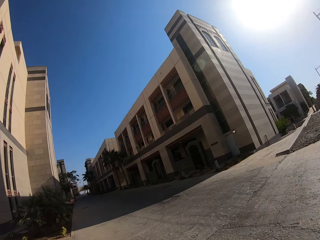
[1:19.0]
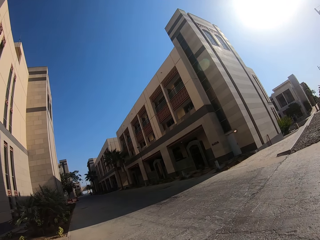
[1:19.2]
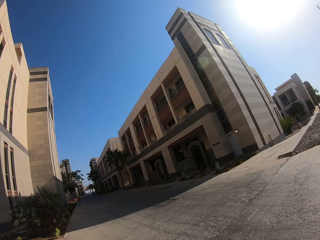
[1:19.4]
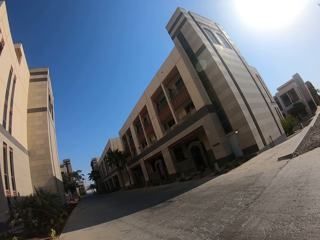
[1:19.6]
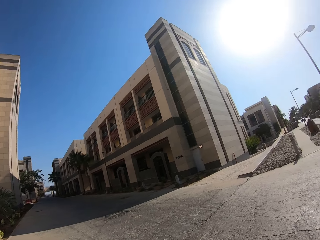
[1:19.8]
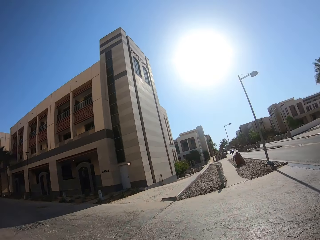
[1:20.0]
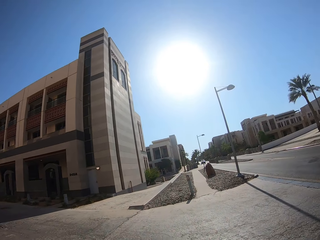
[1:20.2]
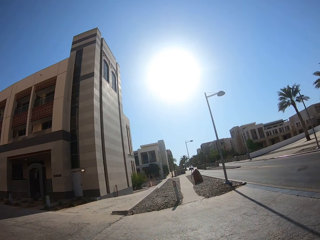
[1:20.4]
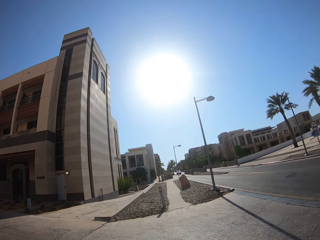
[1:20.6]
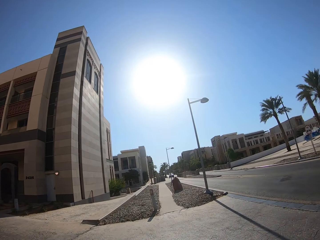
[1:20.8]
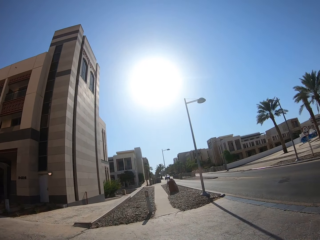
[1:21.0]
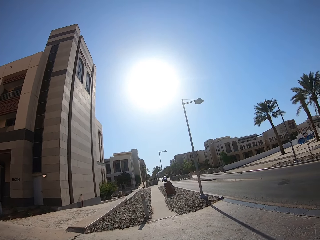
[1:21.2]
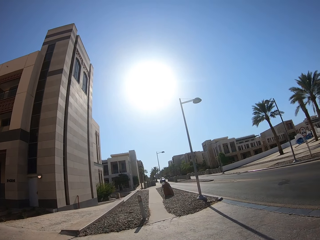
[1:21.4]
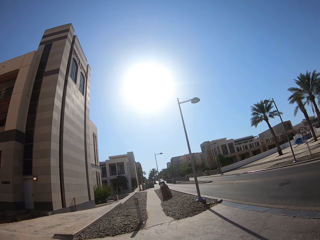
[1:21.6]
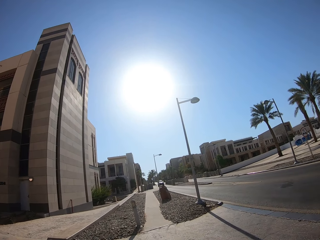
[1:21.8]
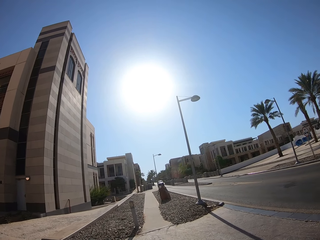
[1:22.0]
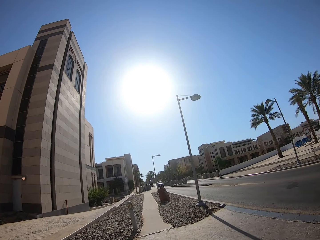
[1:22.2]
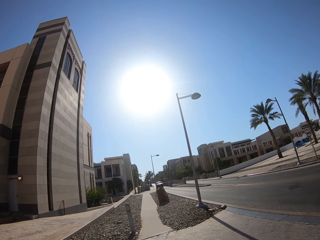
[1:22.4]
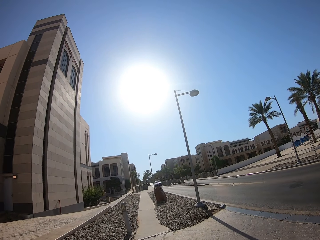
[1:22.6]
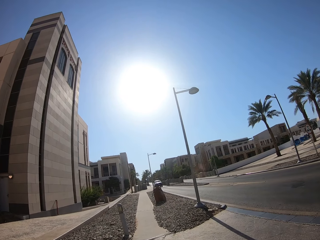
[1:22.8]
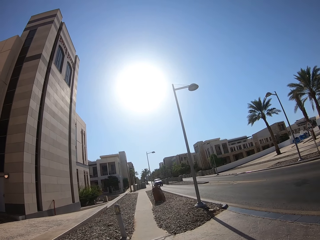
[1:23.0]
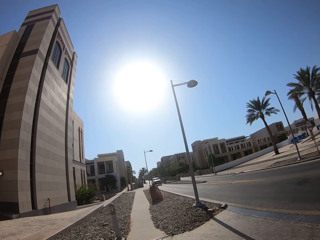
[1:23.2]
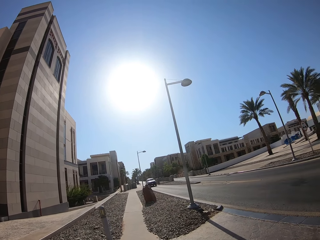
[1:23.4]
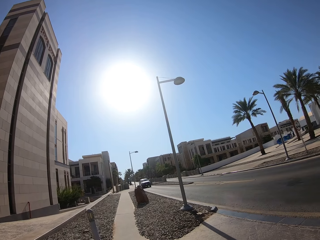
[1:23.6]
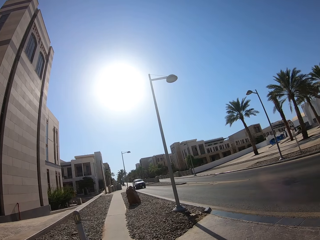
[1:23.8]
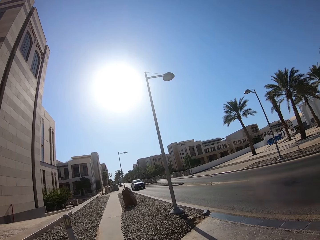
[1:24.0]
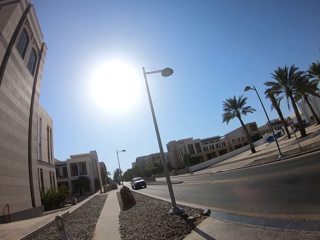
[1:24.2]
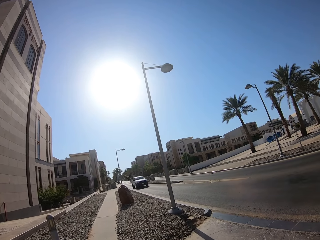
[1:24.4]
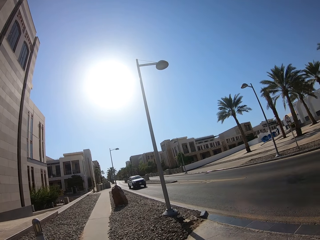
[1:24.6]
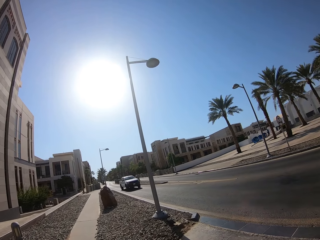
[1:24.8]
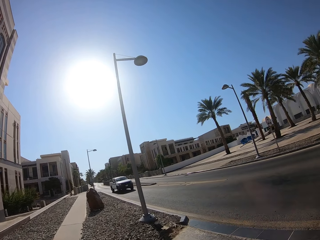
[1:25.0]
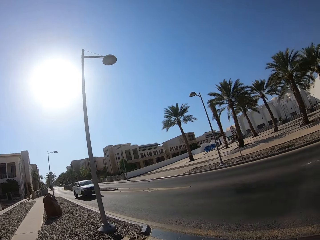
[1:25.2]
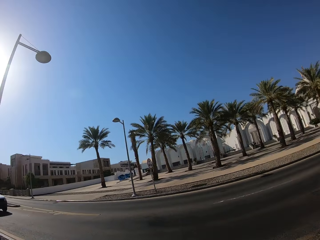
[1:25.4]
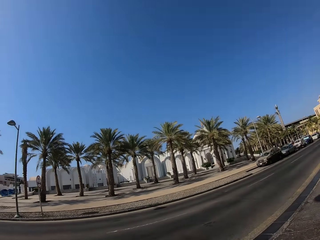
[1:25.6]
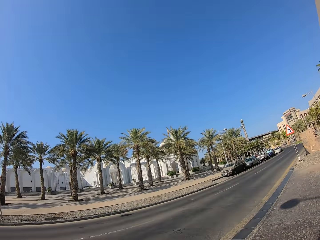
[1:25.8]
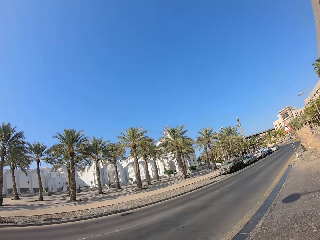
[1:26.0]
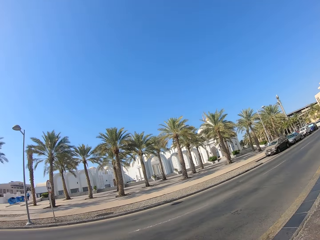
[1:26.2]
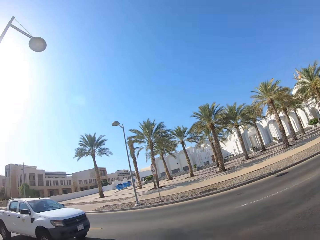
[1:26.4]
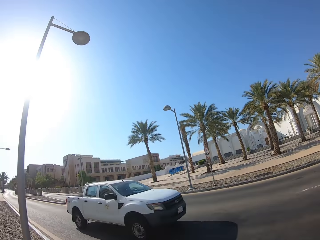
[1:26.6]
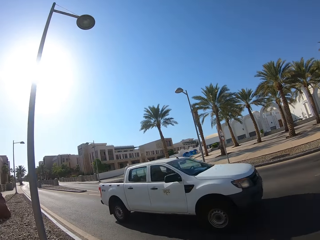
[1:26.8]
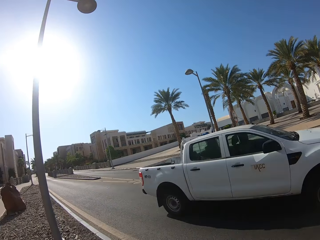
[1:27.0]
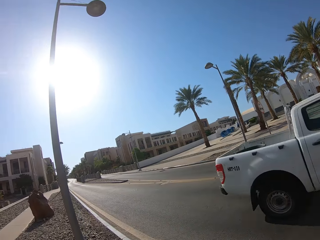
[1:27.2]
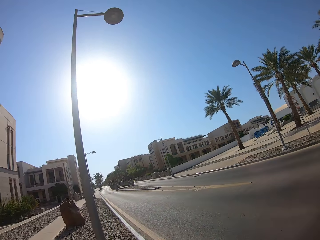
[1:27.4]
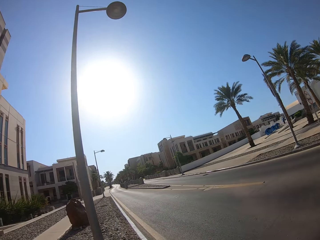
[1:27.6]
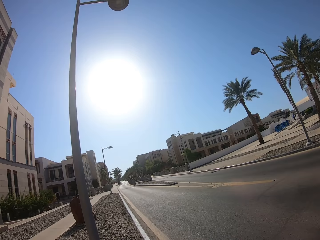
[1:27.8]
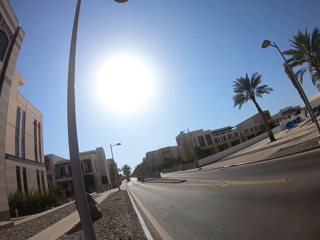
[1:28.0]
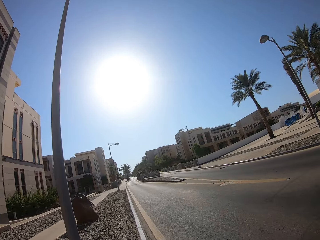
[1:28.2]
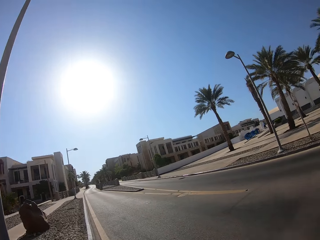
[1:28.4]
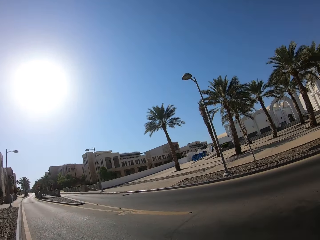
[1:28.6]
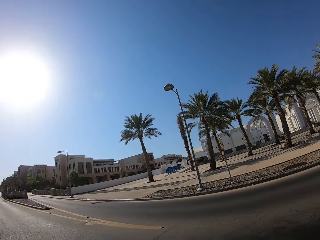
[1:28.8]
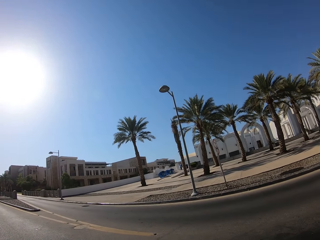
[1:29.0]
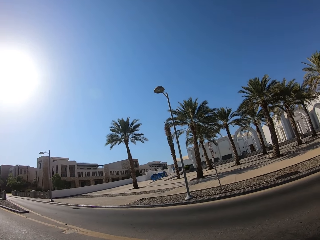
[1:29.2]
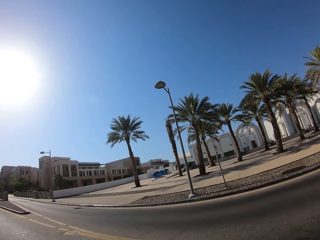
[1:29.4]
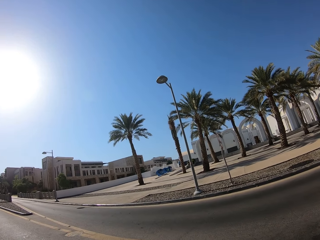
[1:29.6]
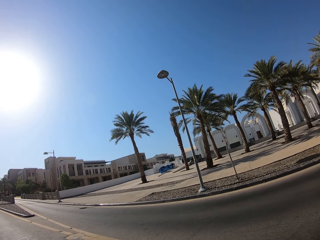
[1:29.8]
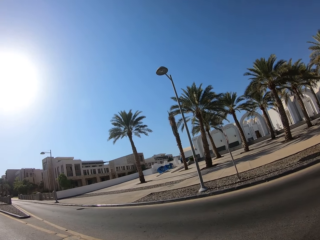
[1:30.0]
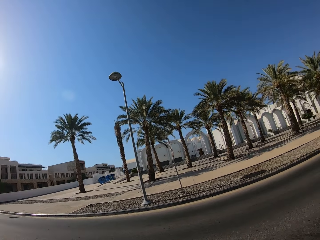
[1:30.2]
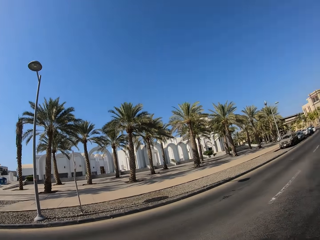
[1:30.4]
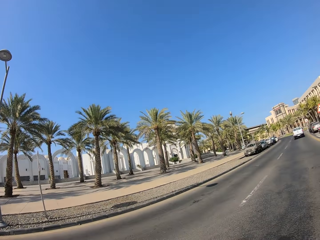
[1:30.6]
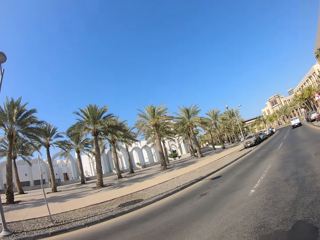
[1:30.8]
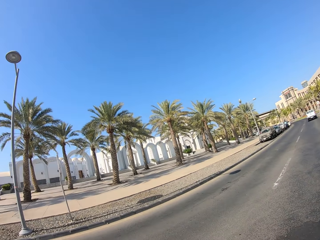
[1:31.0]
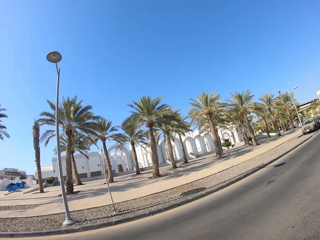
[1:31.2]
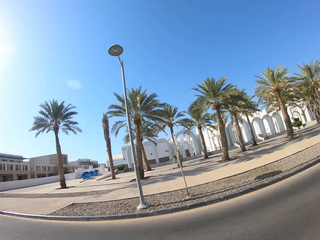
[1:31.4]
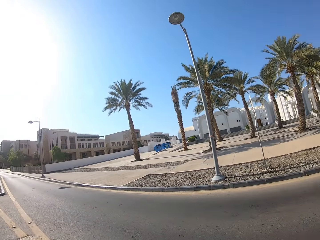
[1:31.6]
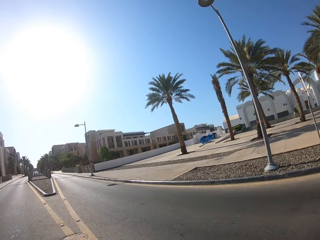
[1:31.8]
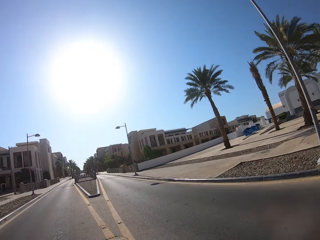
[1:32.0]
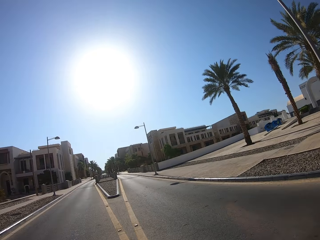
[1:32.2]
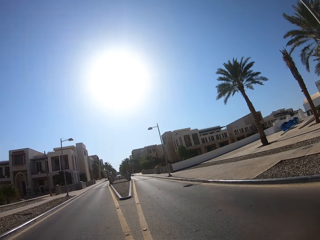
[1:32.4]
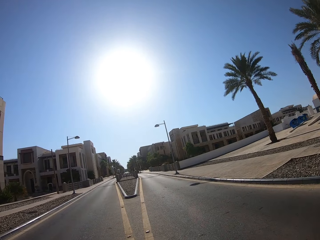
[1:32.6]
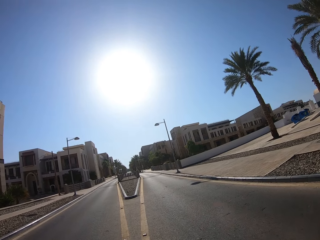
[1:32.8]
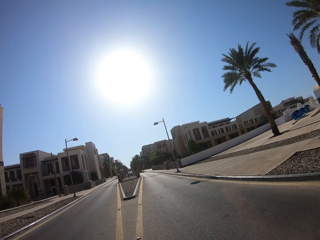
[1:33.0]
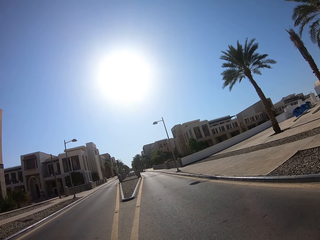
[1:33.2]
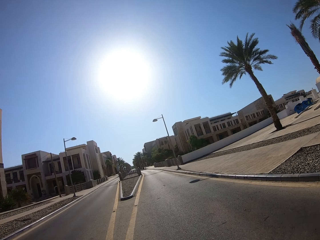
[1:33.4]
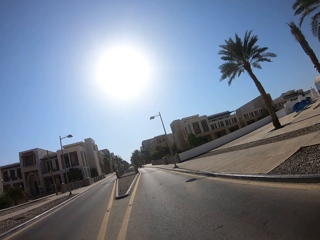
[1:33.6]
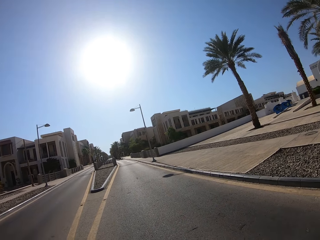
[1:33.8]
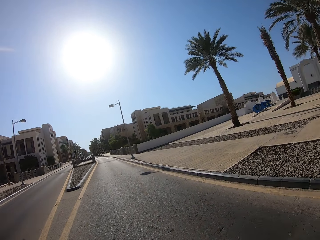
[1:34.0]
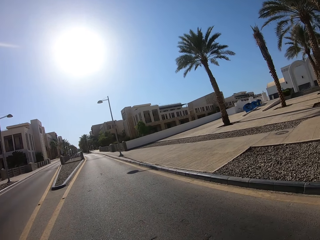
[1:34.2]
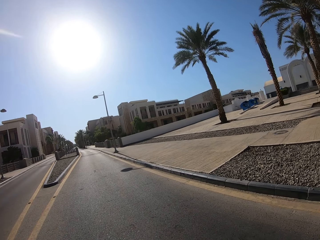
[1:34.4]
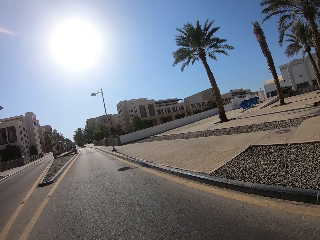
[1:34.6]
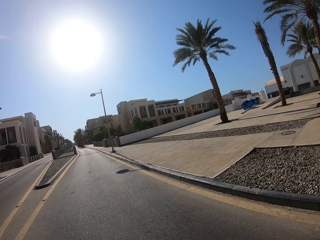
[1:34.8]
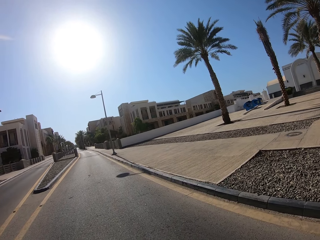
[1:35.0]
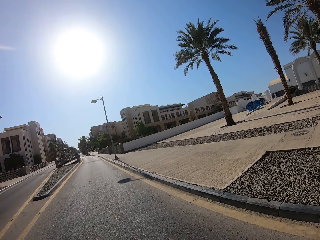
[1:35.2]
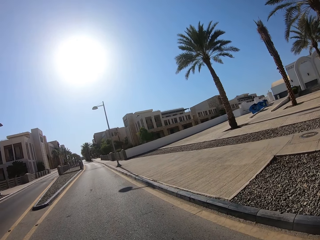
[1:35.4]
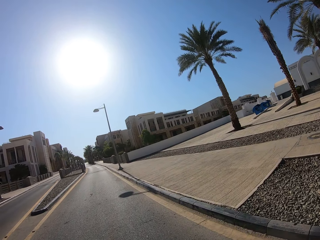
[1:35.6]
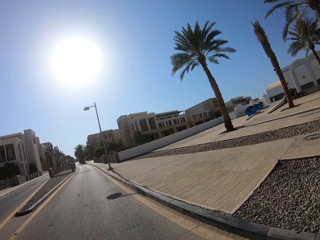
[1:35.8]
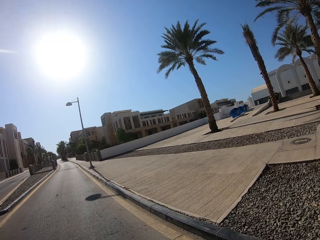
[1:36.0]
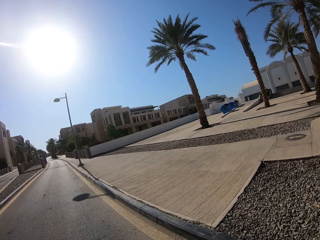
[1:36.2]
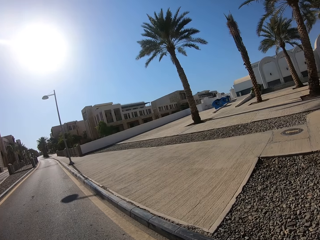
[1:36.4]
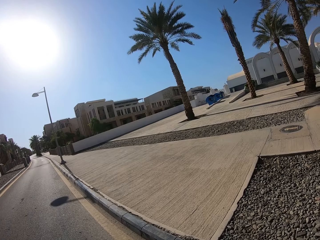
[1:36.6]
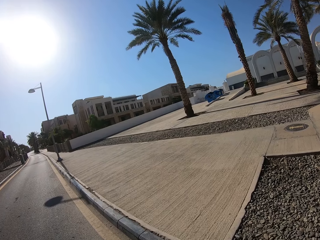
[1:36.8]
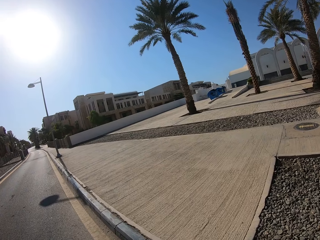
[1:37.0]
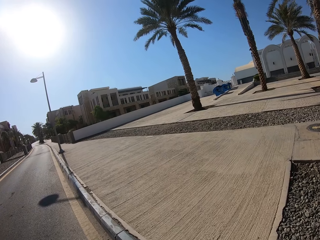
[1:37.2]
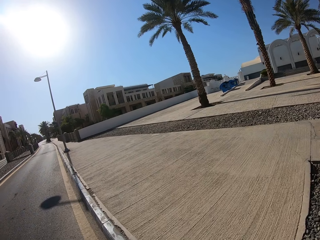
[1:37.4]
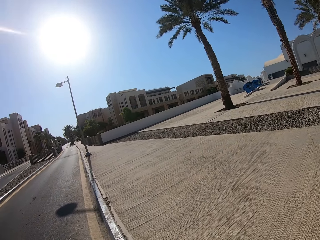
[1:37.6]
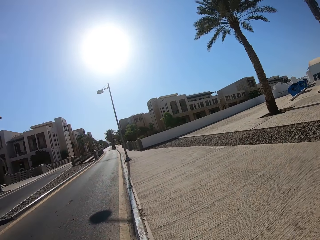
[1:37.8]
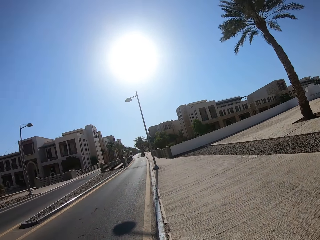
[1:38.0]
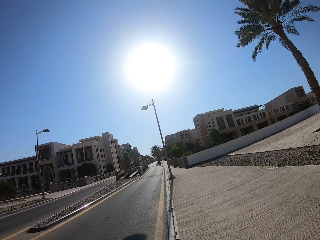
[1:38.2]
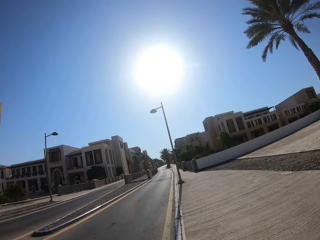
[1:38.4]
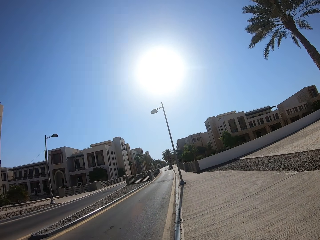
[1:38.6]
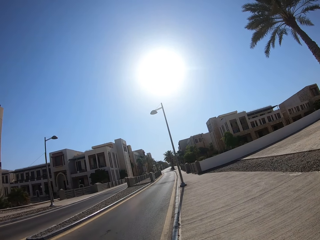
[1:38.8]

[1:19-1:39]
The camera wearer stares at the road. They walk on the sidewalk. They stare at the mosque. They stare at the road. They cross the road. They stare at the road. They cross the road.

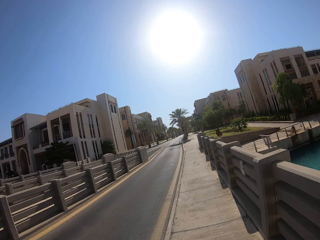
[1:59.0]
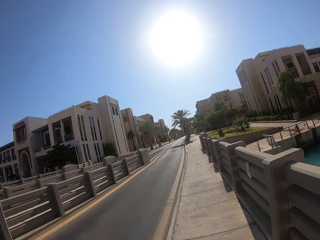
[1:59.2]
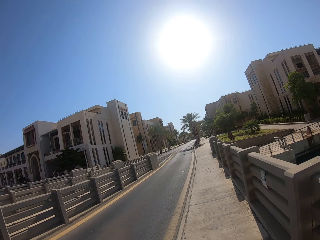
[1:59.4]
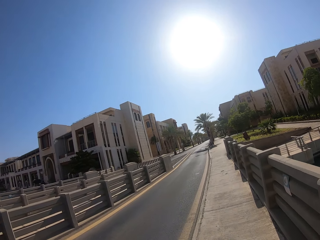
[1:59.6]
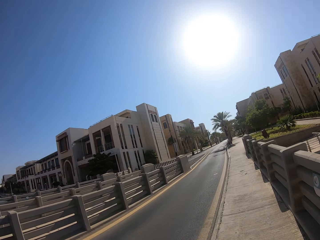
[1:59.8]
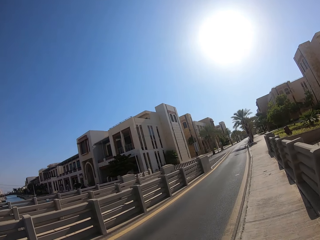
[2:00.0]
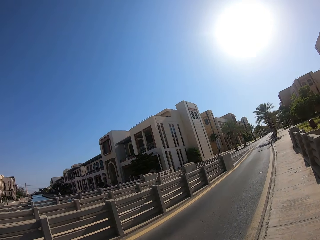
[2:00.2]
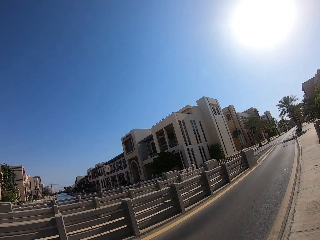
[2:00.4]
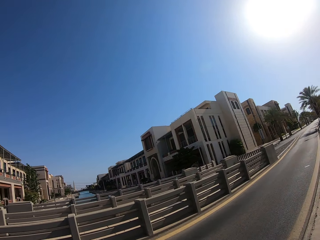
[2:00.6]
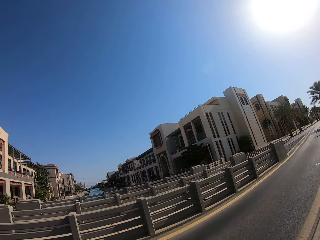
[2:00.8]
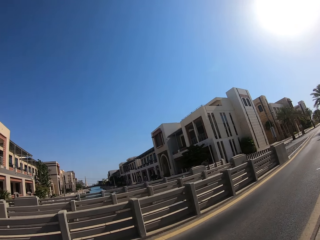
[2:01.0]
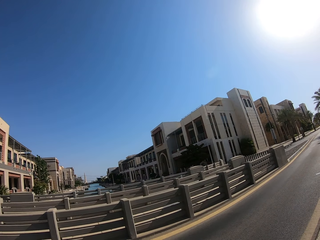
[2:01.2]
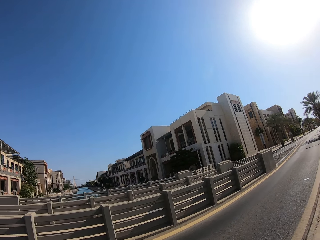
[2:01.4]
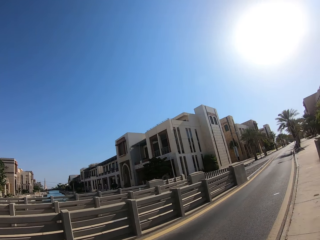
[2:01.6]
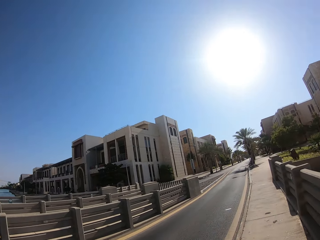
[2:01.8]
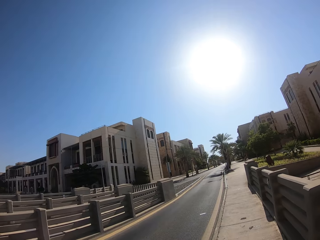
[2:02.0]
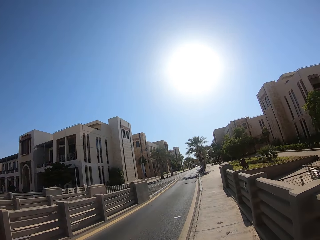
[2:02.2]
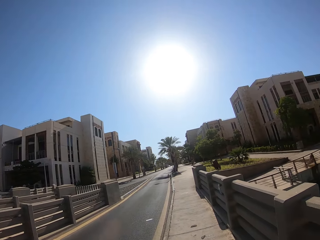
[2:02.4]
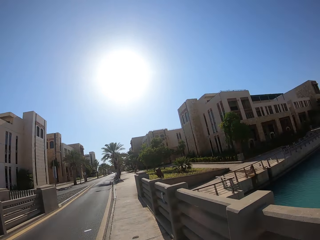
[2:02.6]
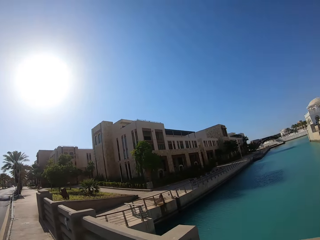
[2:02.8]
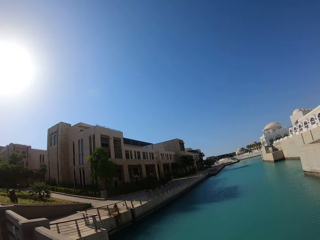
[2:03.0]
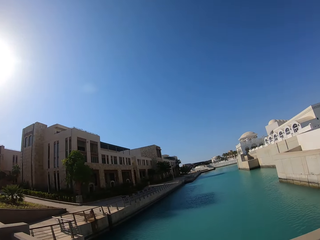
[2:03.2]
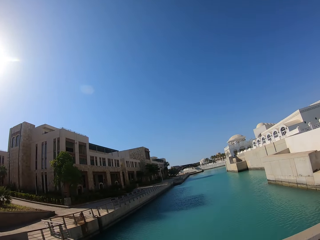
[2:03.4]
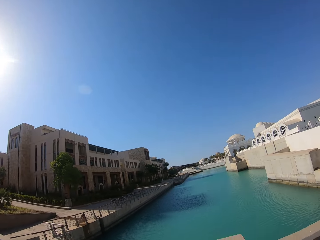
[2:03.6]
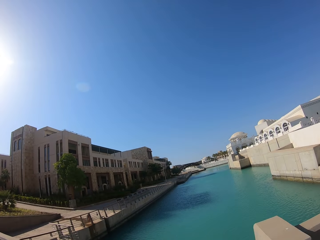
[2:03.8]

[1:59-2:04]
The camera wearer stares at the building. They walk on the sidewalk. They stare at the river.
